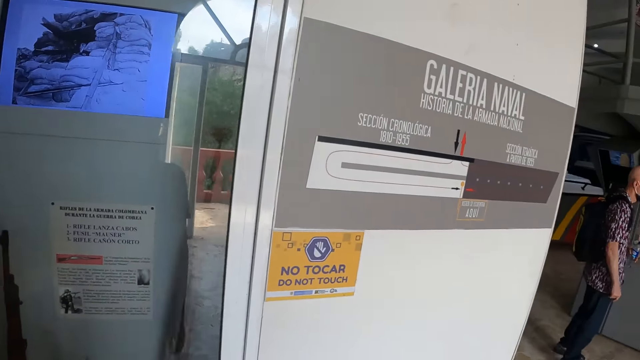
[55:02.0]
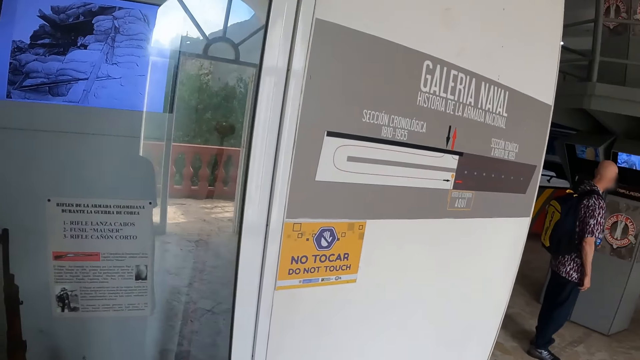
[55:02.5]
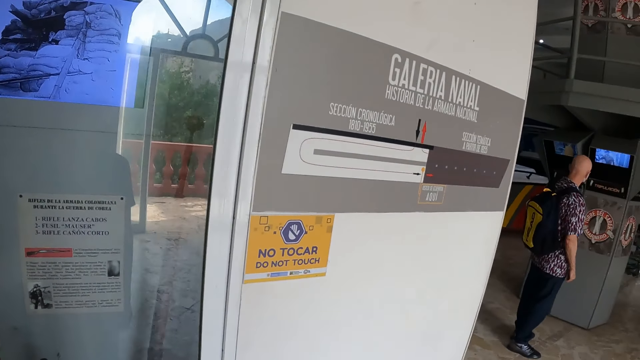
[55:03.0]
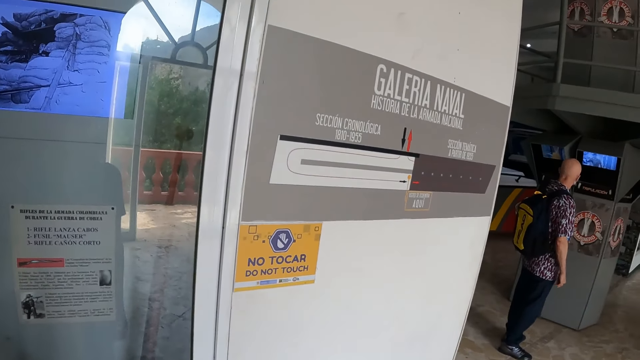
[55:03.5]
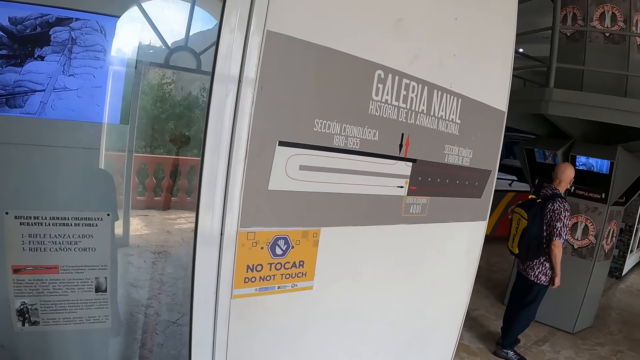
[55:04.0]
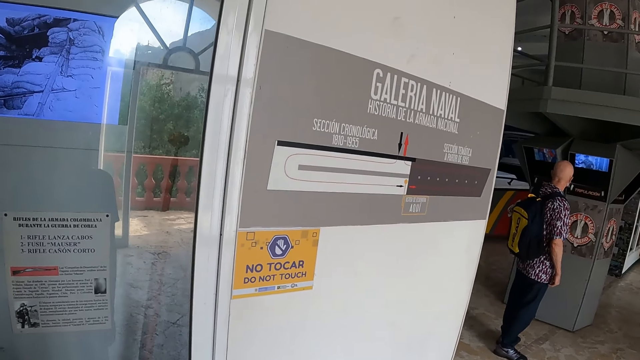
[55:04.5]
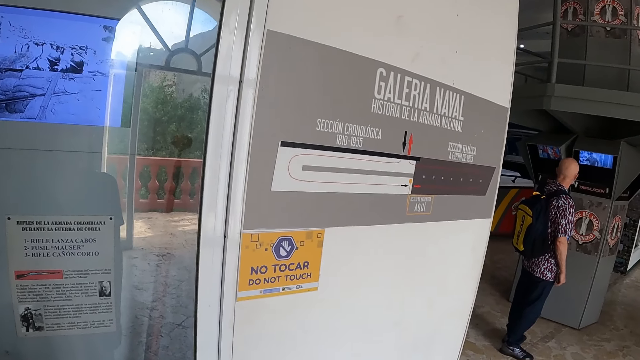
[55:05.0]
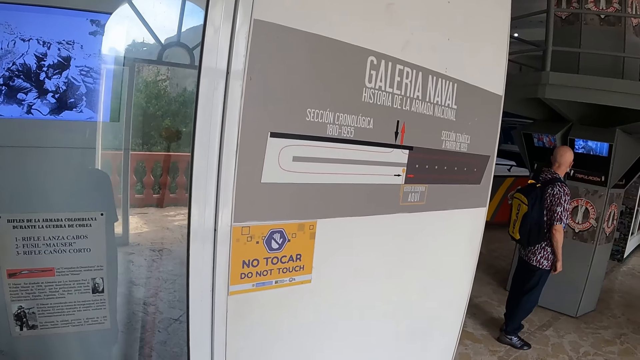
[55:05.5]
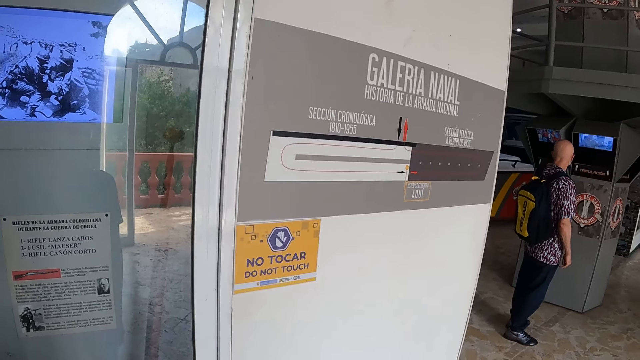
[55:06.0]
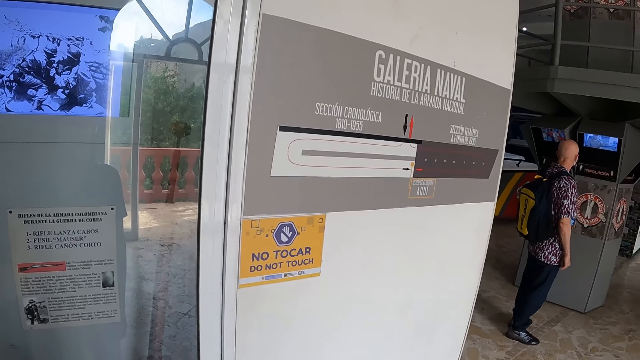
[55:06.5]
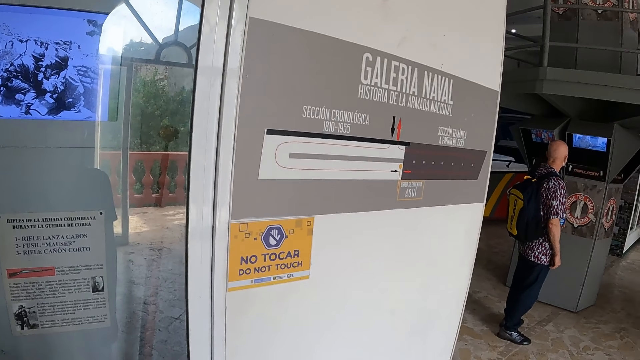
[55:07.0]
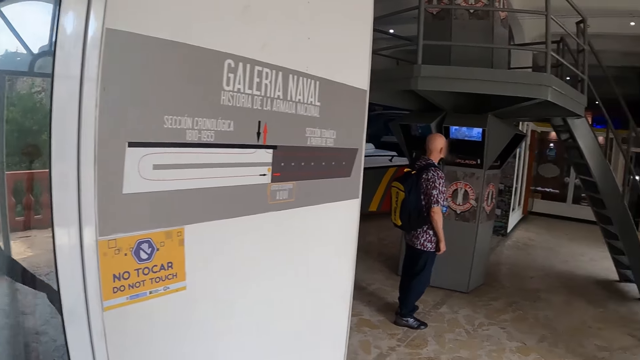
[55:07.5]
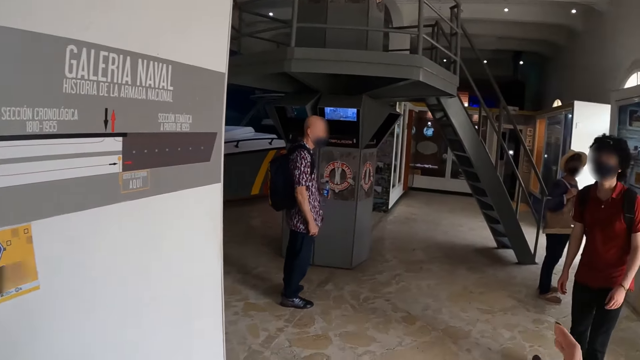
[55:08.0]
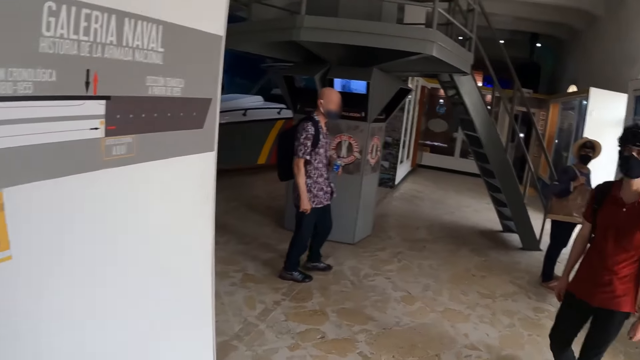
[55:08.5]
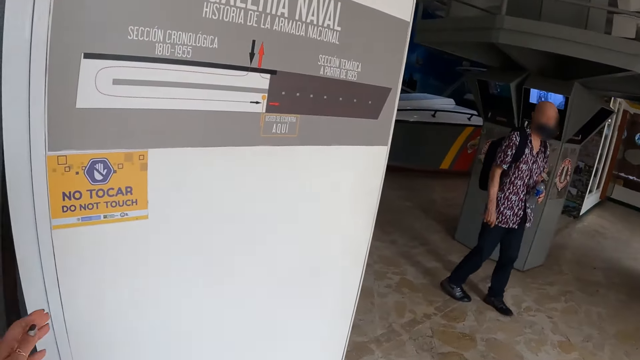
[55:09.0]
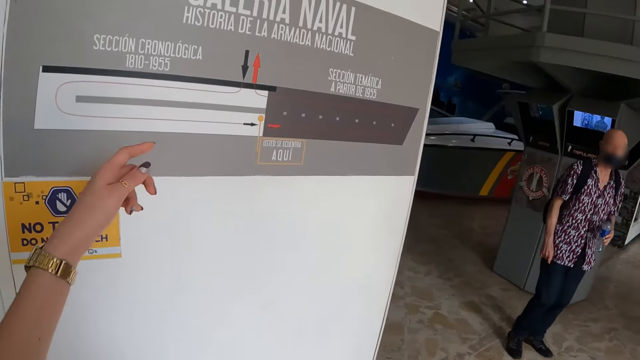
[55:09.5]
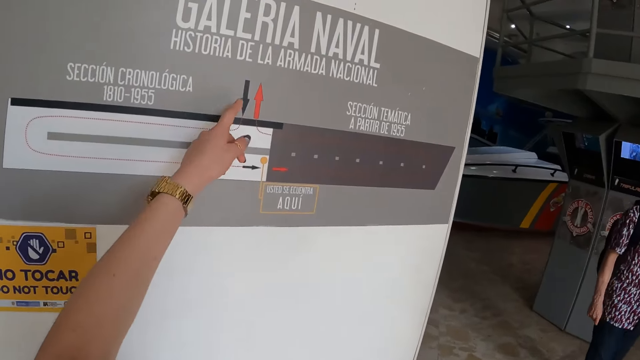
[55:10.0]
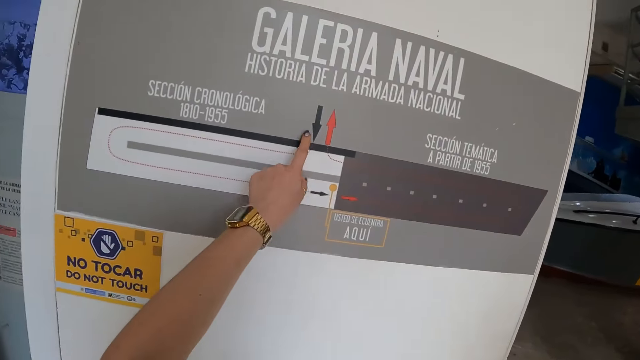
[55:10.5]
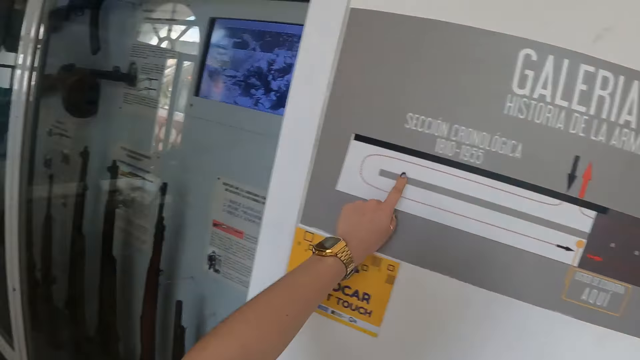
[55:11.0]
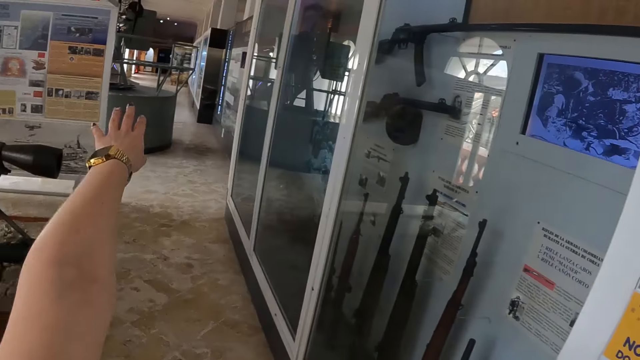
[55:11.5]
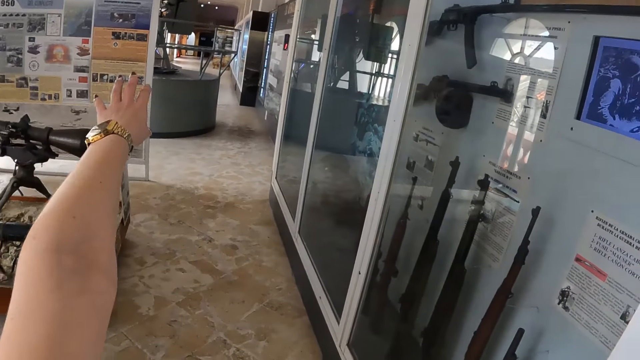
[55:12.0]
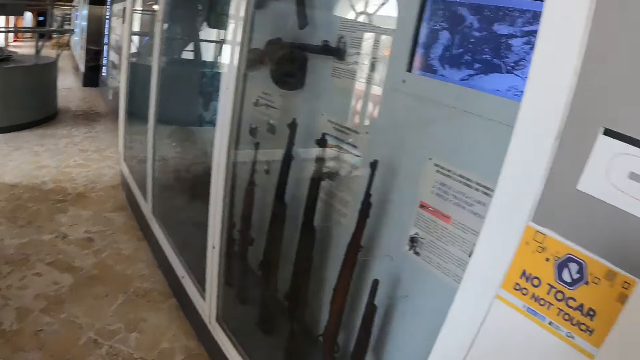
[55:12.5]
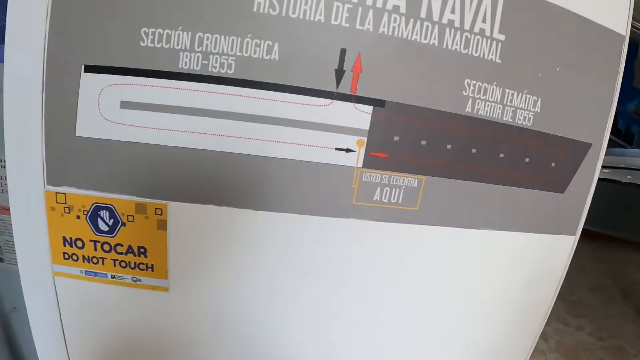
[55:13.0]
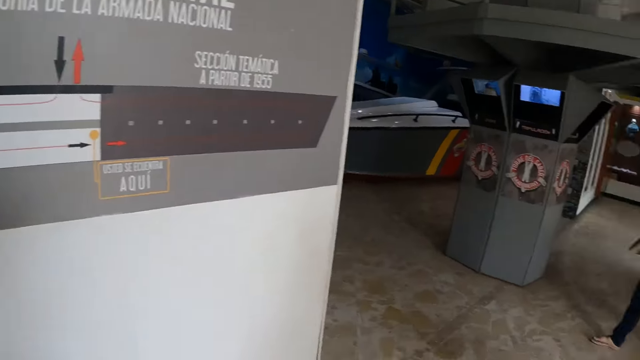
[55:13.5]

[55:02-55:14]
The camera wearer looks at the writing on the wall. They look around. They point at the writing on the wall. They touch the wall. They move the hand. They point to the left using the left arm.

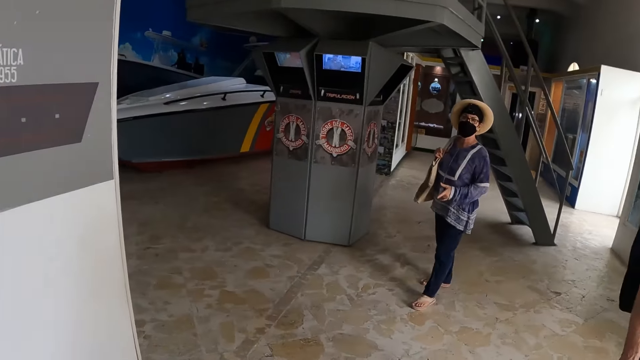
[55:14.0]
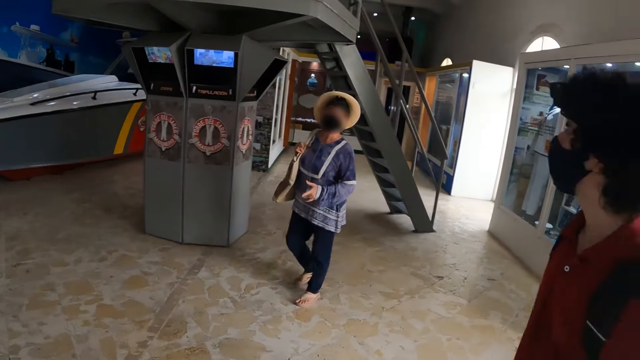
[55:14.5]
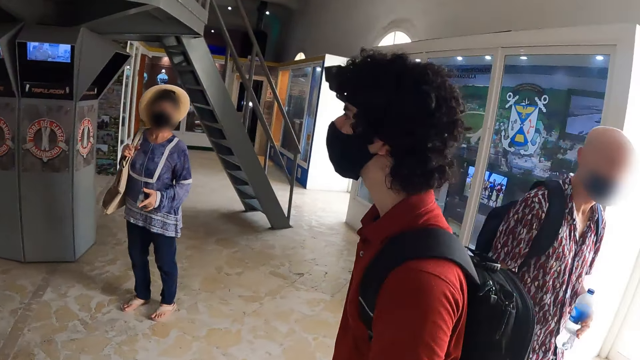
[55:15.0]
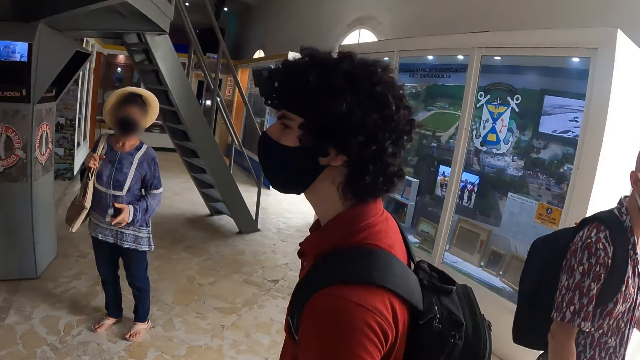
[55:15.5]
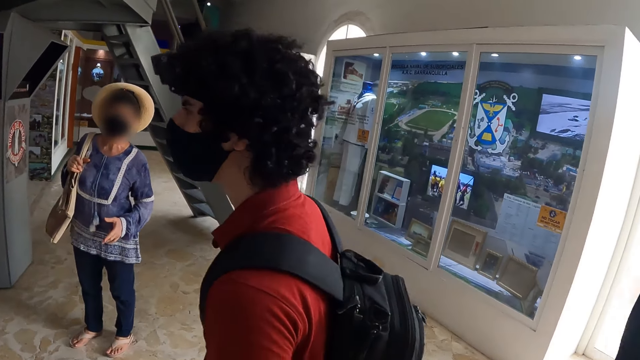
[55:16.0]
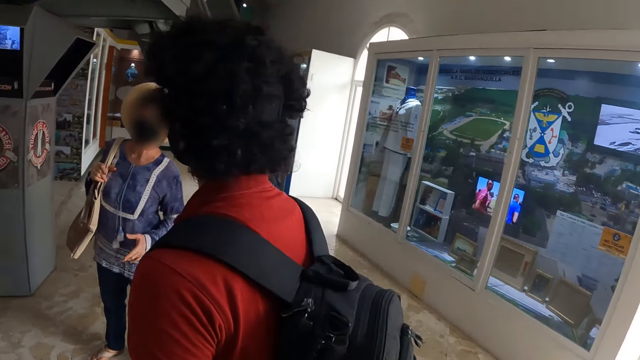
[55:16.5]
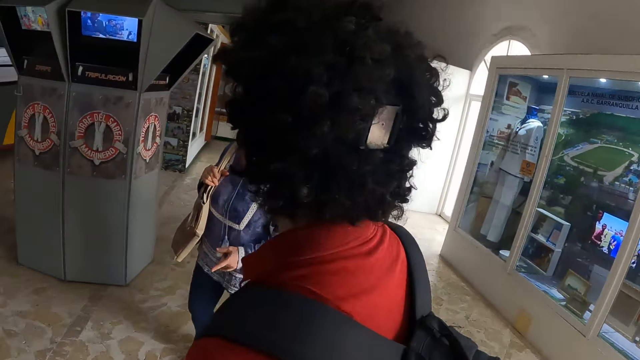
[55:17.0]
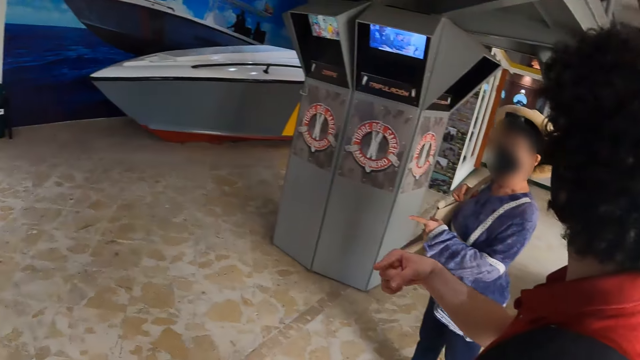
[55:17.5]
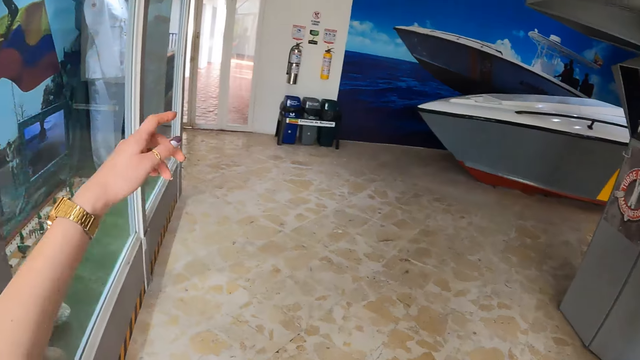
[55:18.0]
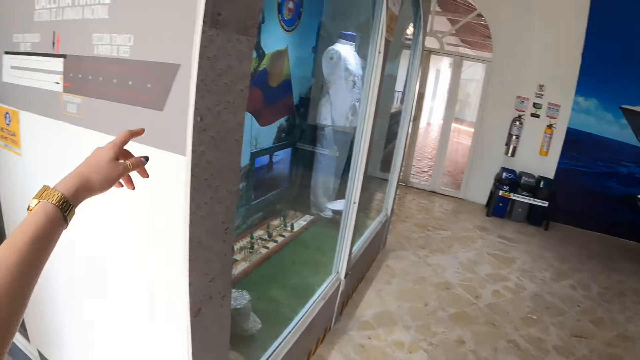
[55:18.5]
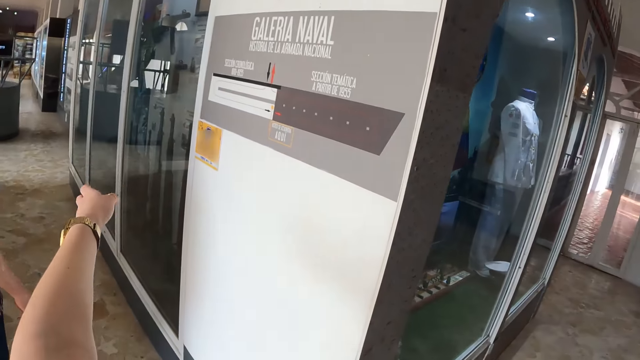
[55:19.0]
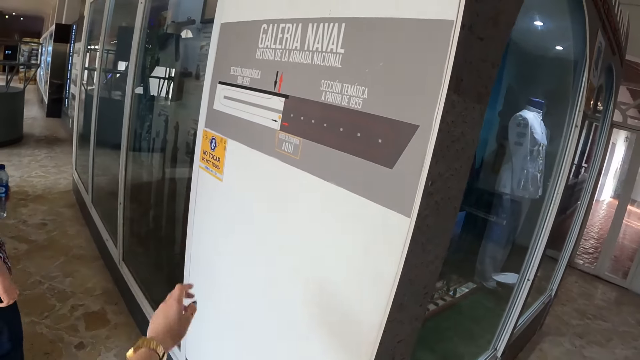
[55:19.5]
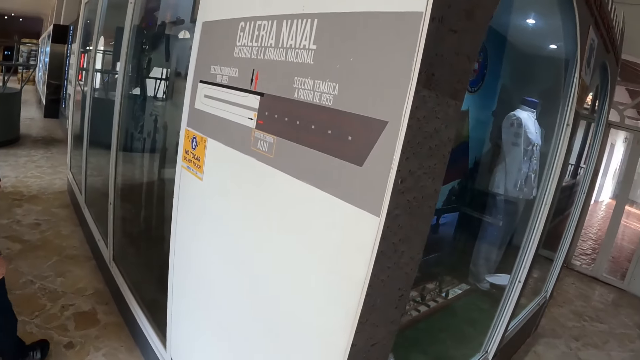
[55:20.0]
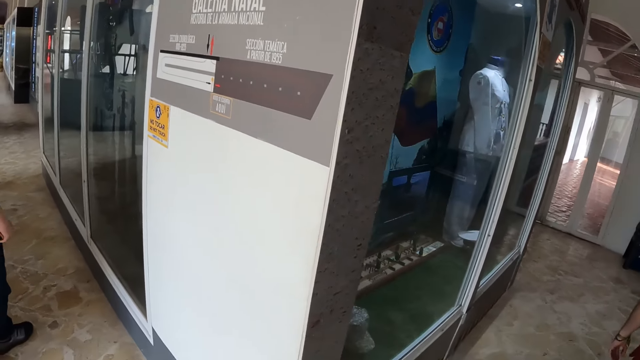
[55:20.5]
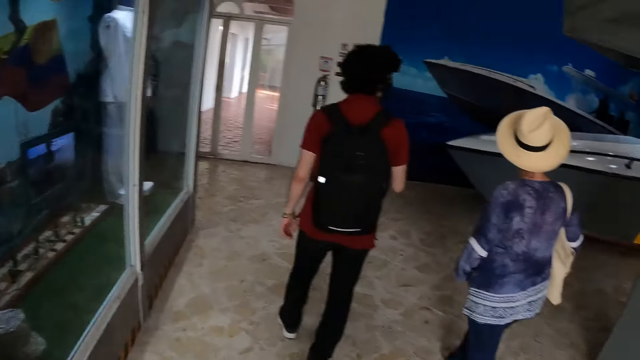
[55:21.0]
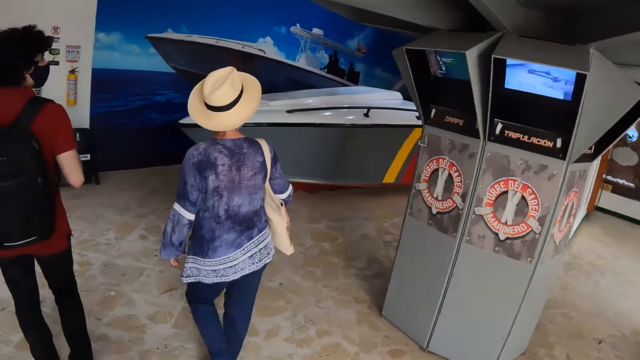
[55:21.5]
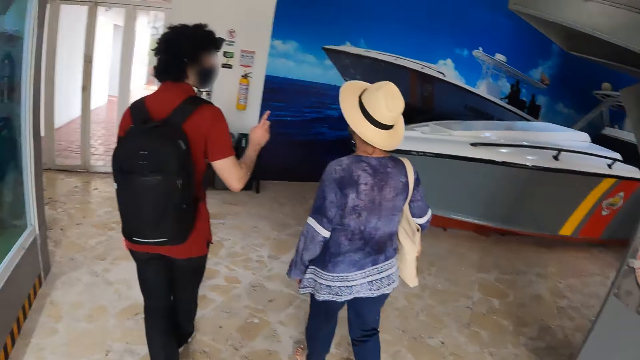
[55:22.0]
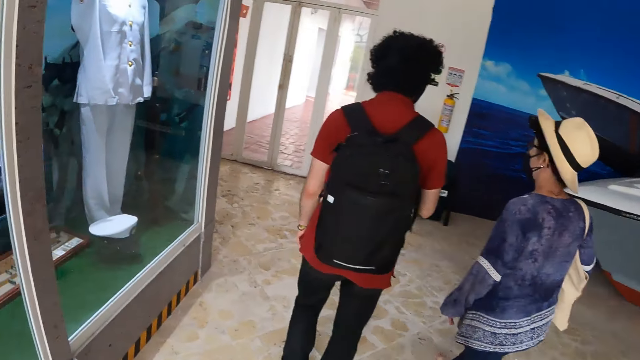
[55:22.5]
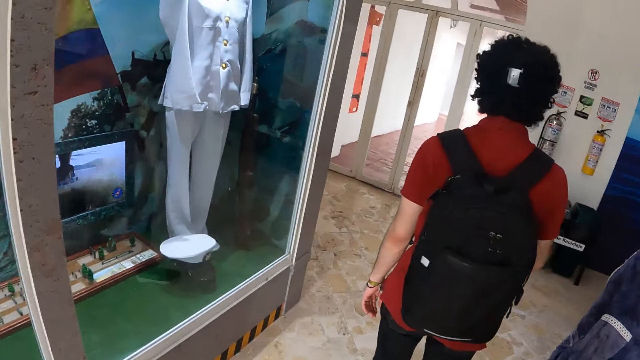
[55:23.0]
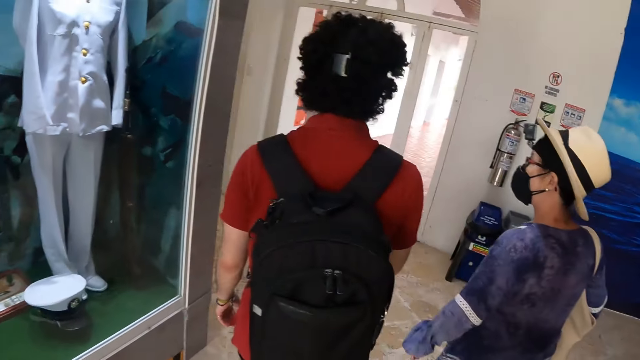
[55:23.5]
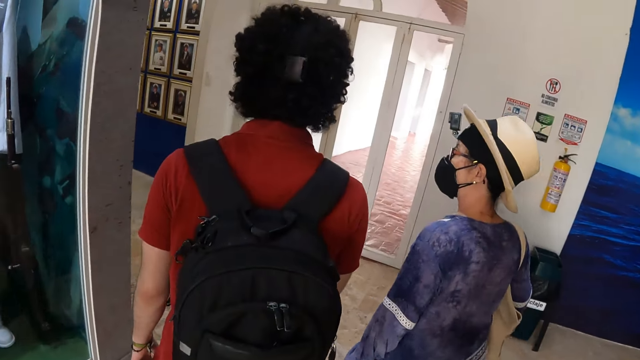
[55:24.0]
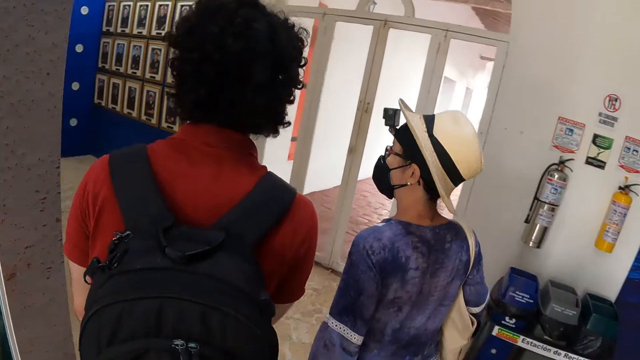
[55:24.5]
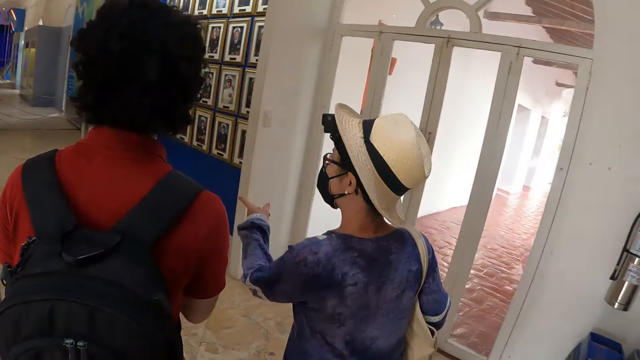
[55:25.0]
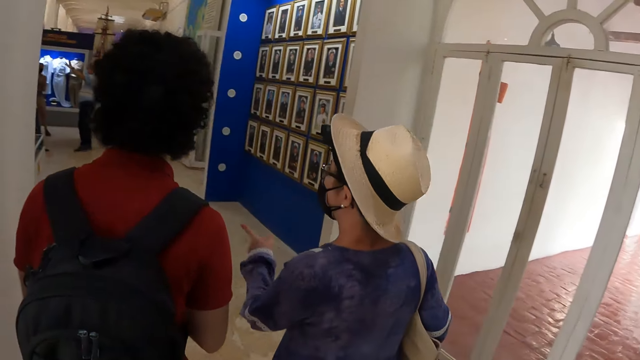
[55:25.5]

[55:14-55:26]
The camera wearer looks around. They move the left hand in the air. They walk around.
